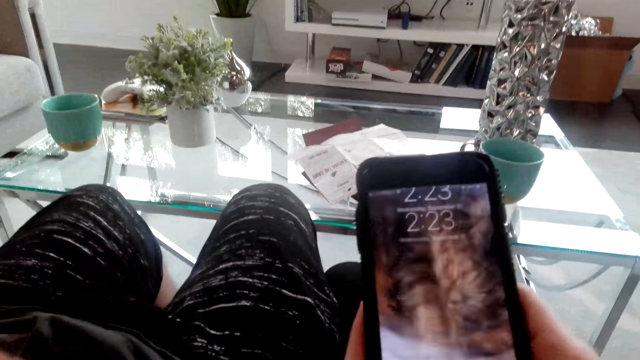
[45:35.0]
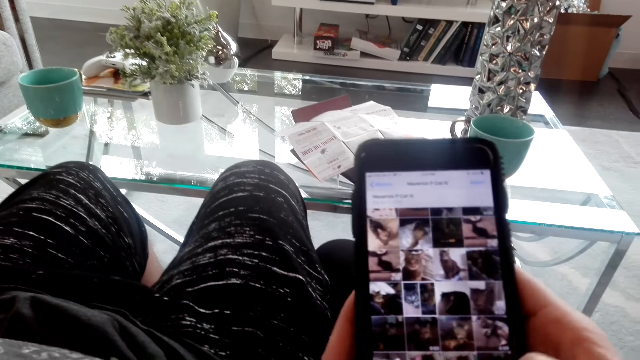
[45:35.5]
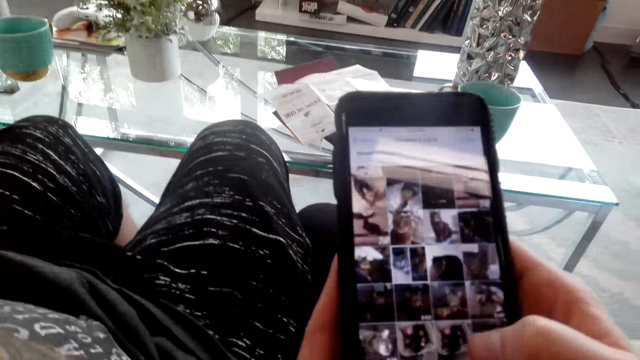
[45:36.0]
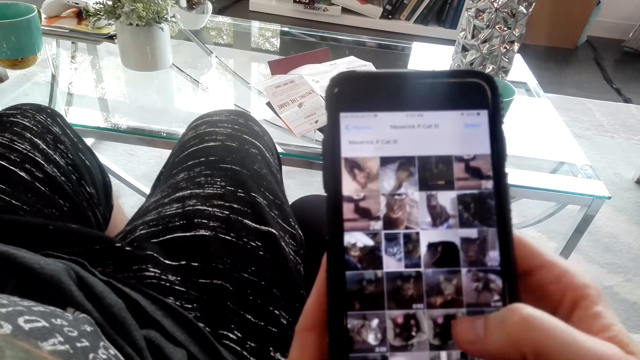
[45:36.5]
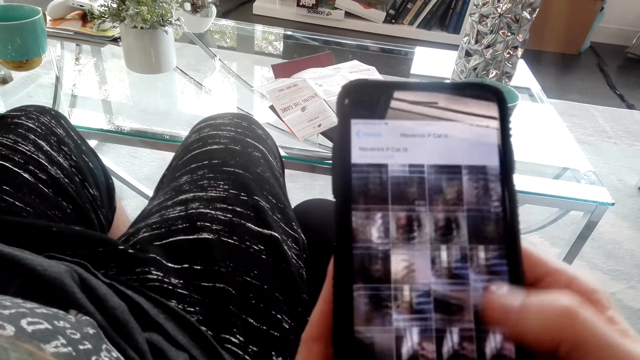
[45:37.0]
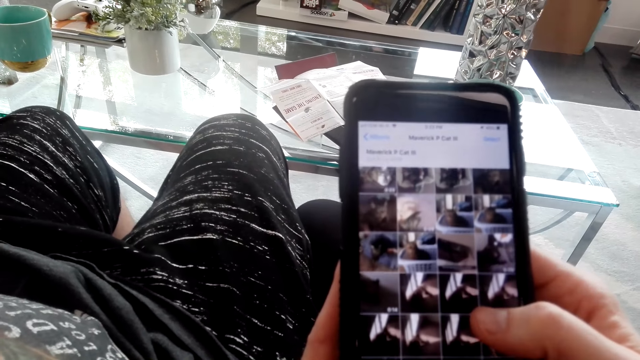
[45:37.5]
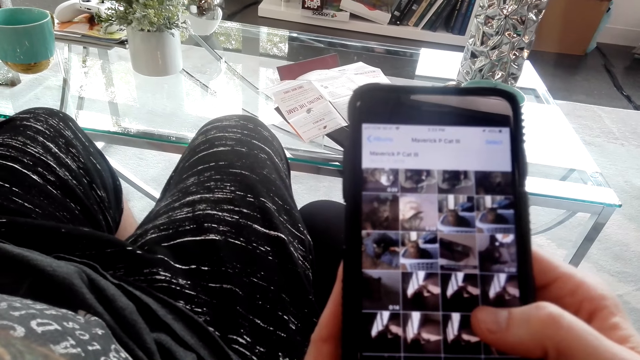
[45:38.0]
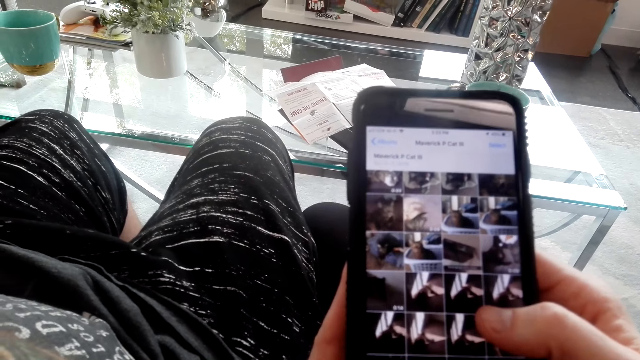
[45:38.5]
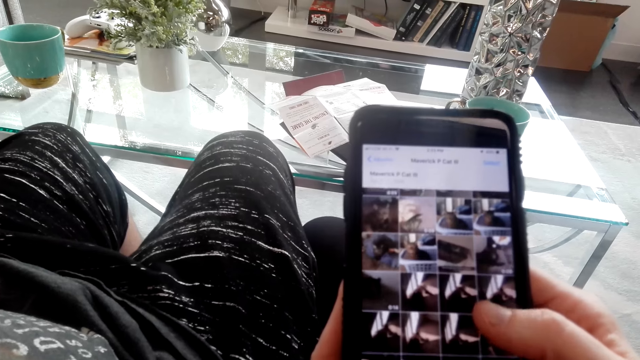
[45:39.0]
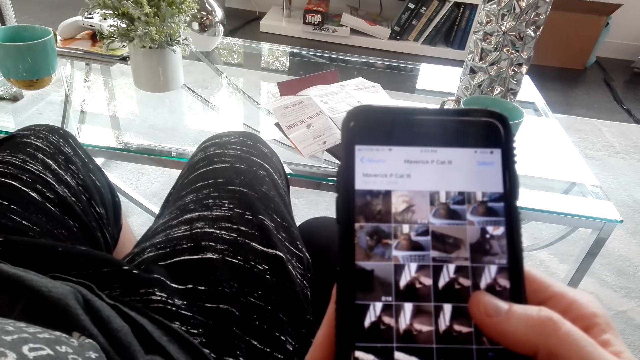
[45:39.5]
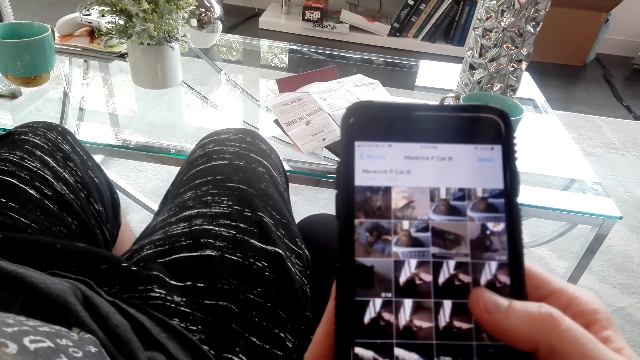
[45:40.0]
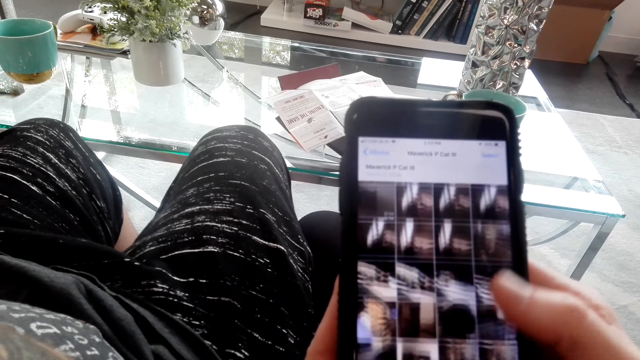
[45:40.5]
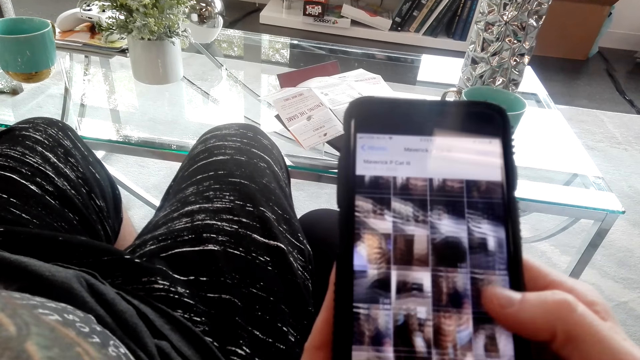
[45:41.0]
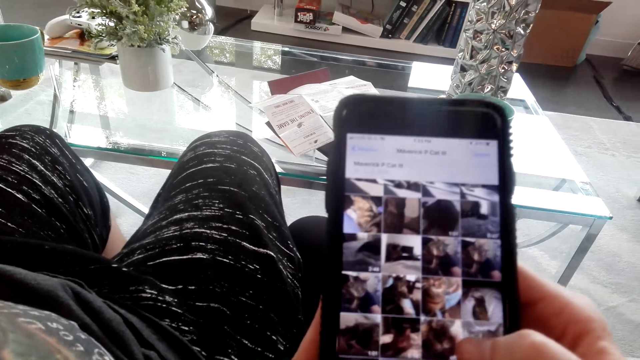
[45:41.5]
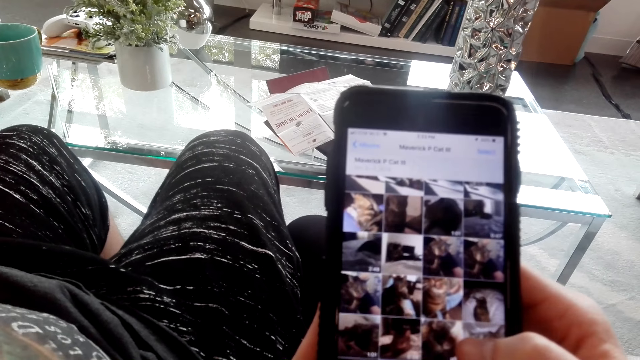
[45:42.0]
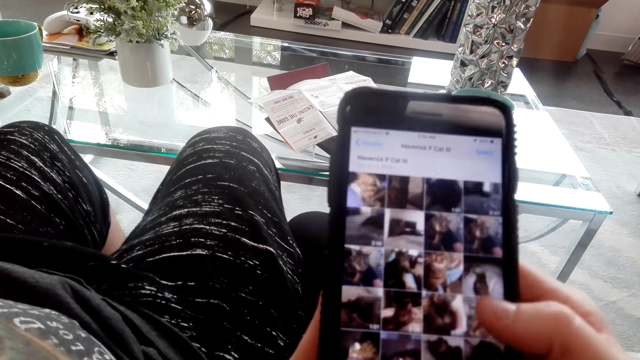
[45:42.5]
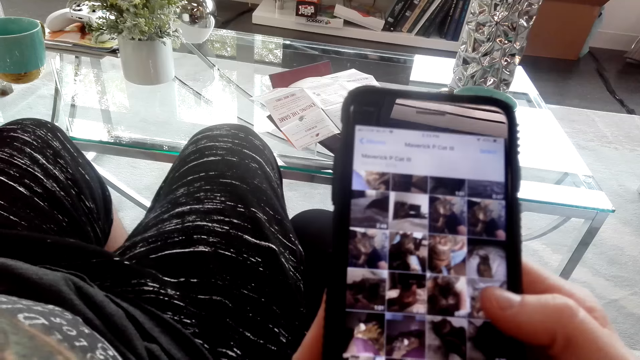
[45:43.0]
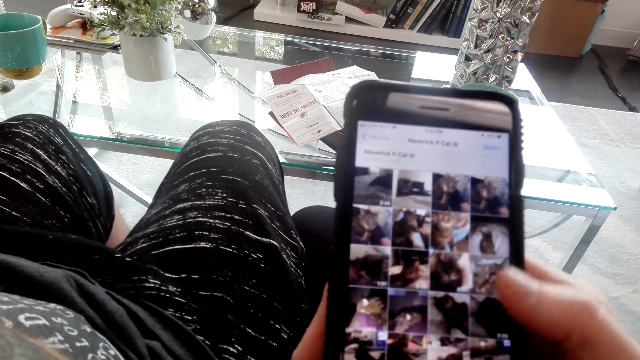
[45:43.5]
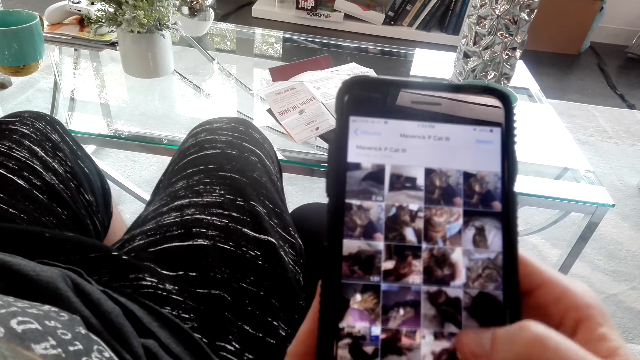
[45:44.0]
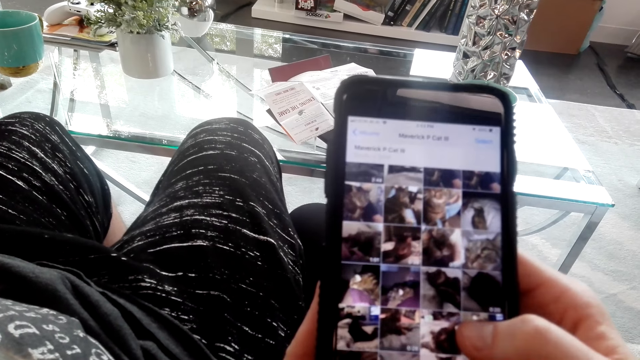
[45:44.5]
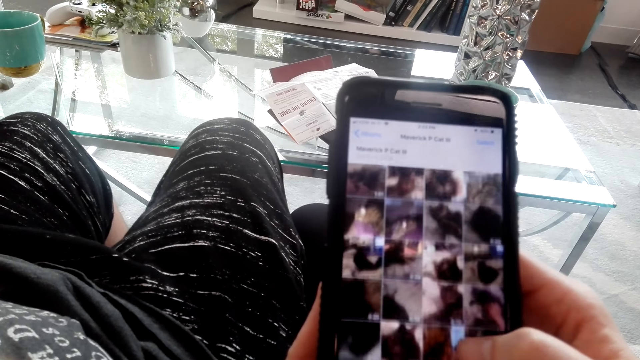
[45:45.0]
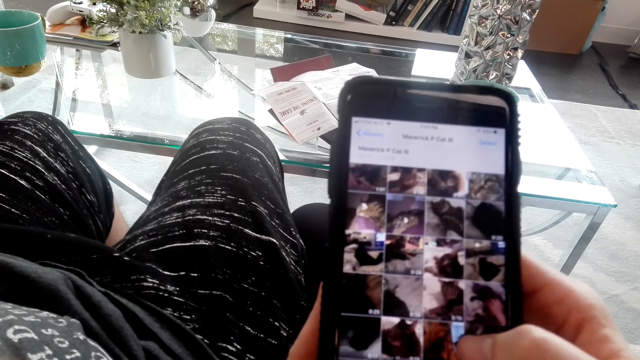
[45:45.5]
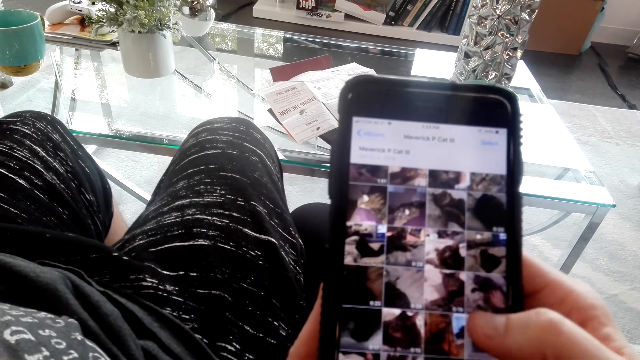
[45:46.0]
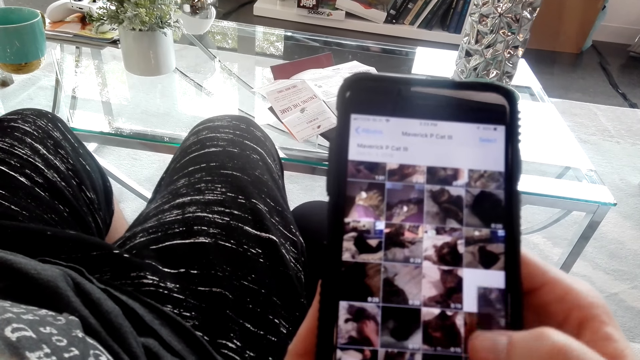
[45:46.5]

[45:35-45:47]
The camera wearer operates the phone.

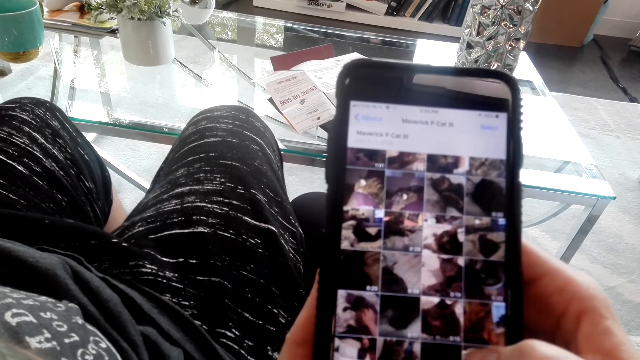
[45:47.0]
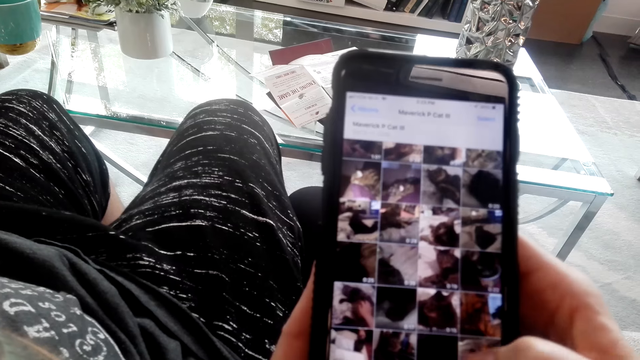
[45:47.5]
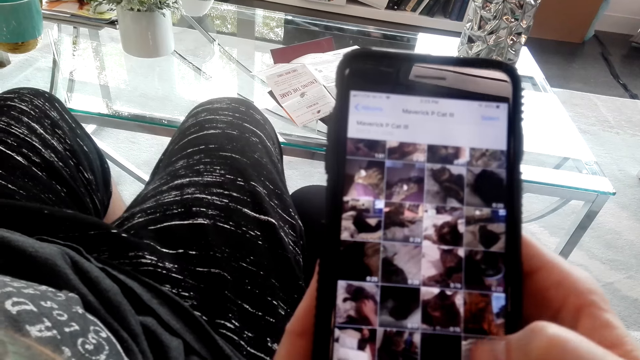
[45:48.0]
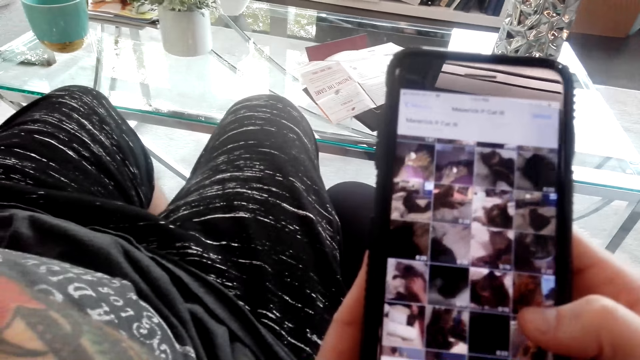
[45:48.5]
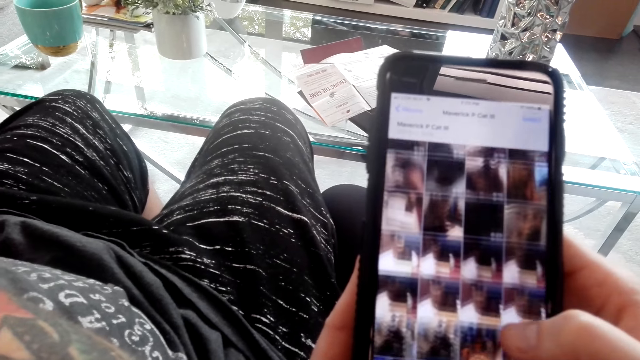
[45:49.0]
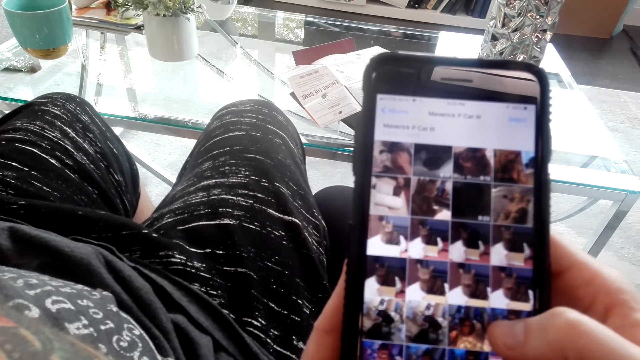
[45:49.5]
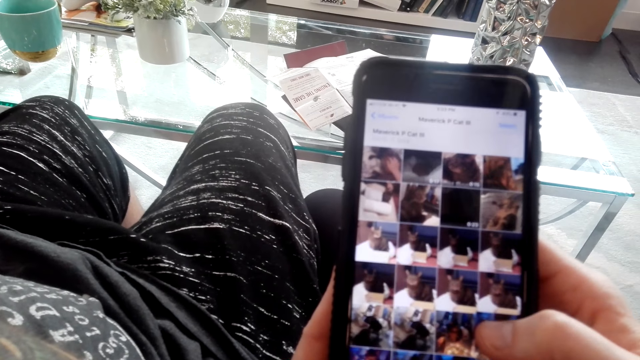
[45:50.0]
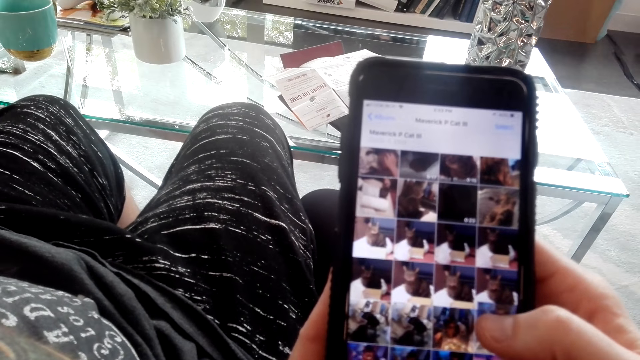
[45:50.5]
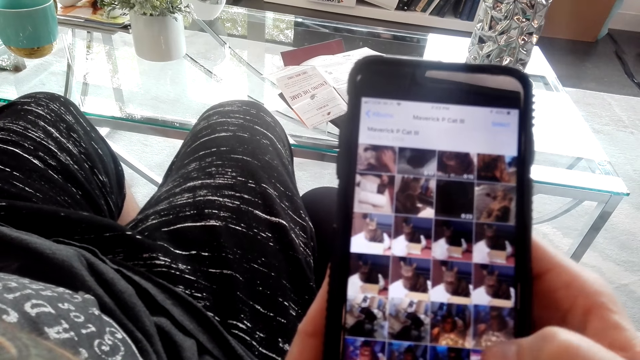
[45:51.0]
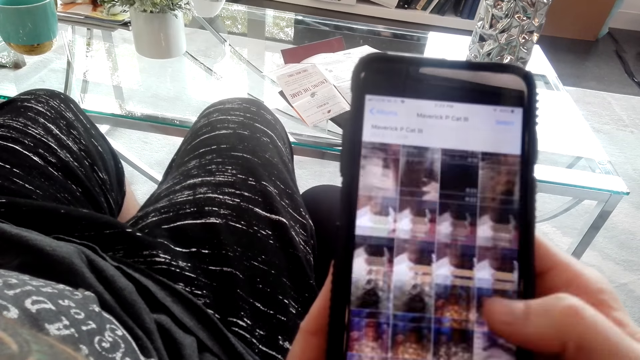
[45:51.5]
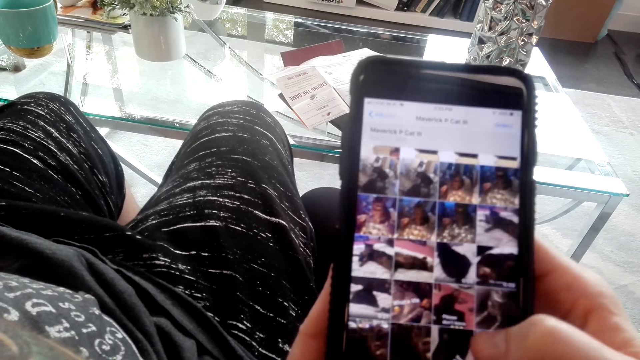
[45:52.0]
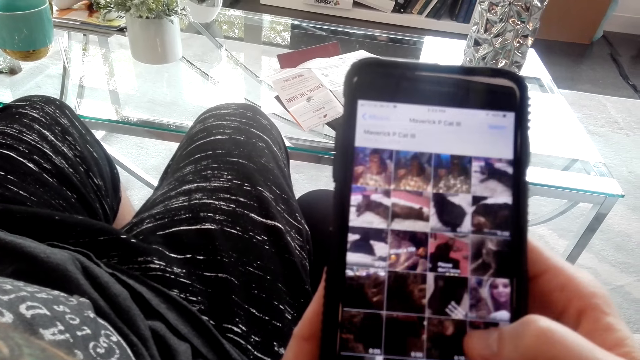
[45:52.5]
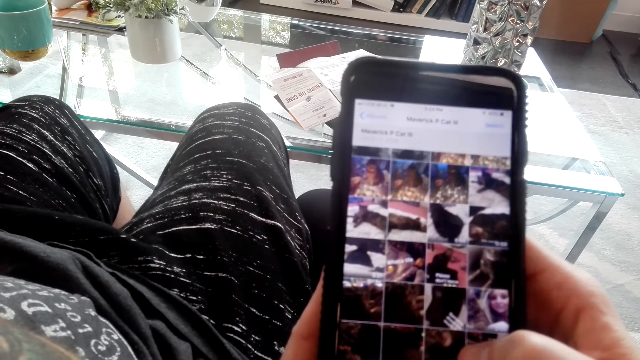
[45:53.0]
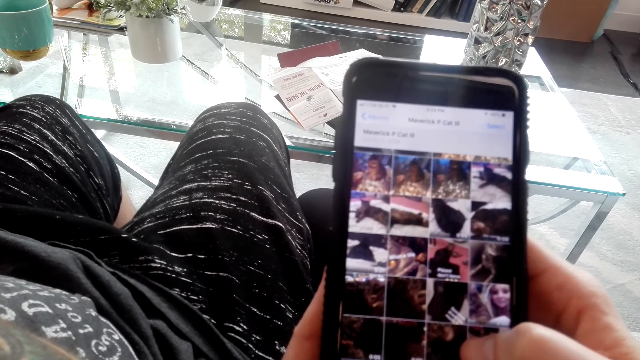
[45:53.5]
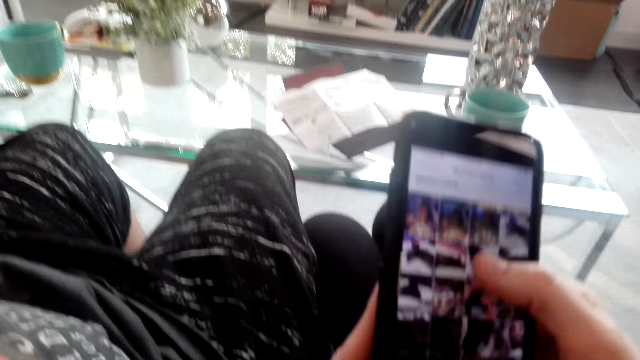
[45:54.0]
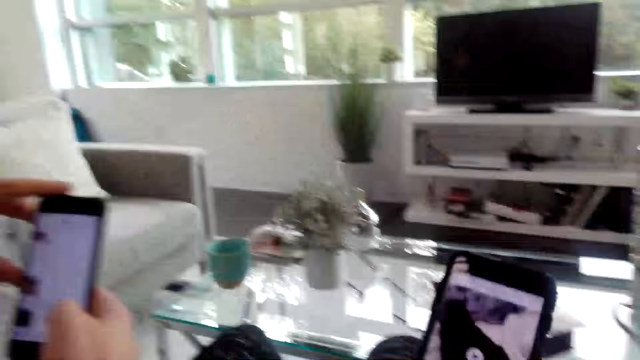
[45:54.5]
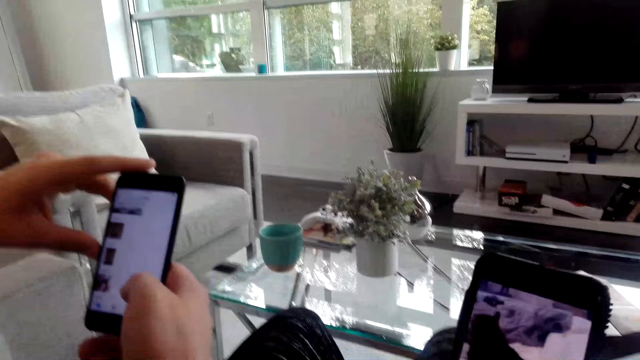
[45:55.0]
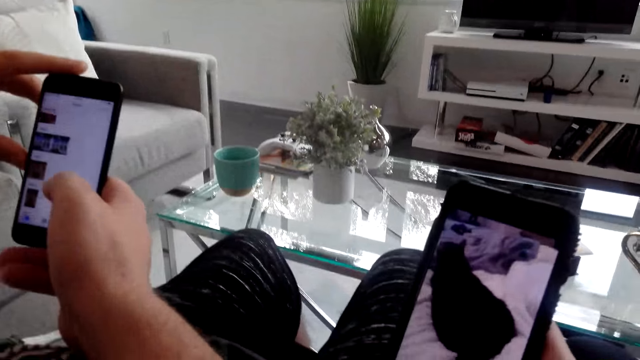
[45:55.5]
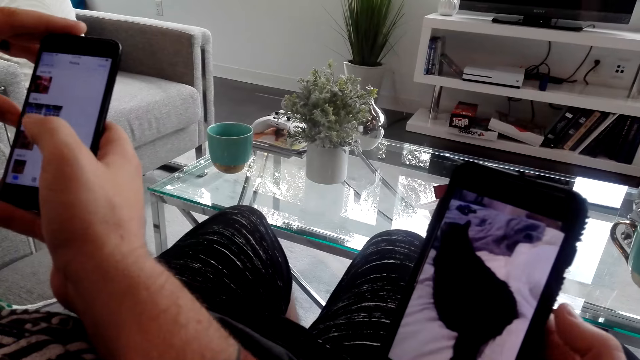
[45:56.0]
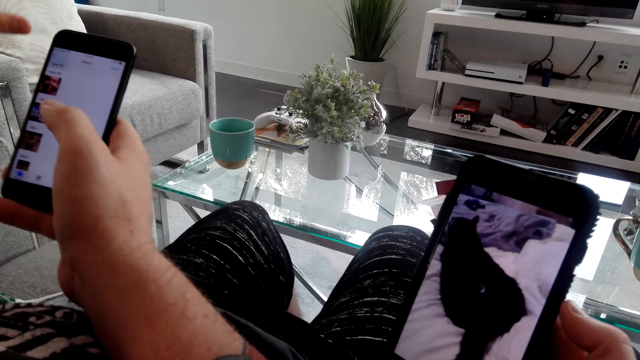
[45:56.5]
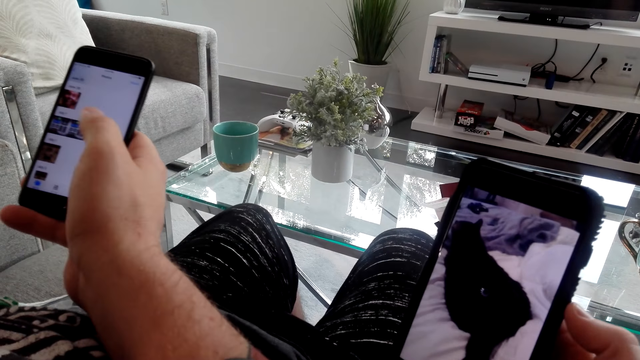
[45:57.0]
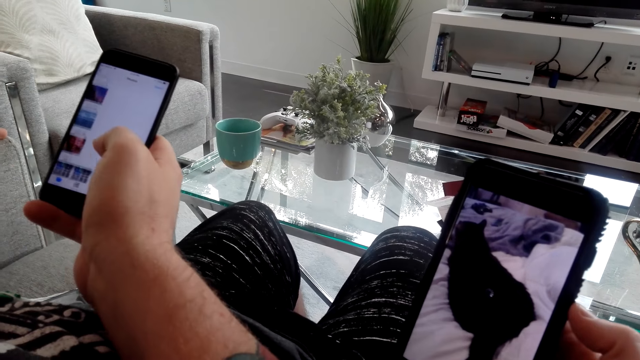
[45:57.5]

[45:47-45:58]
A man operates the phone.
